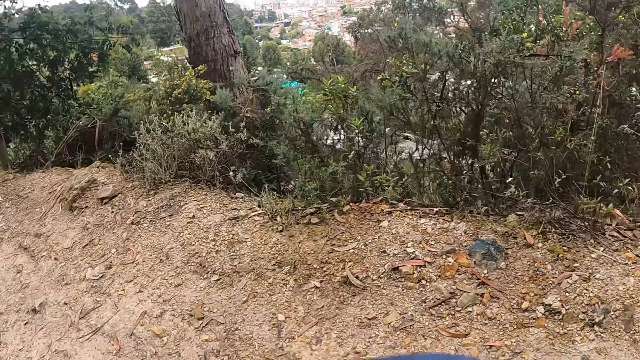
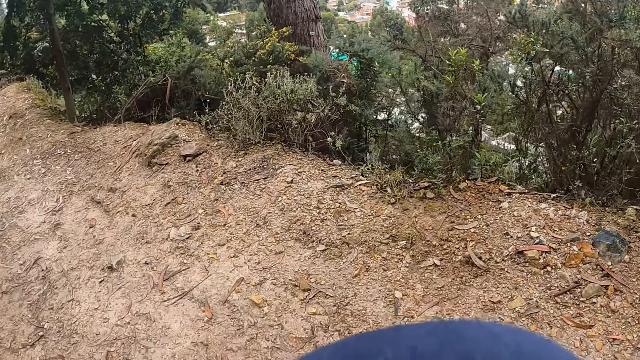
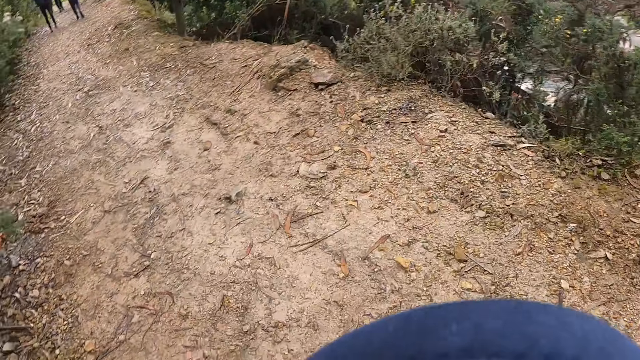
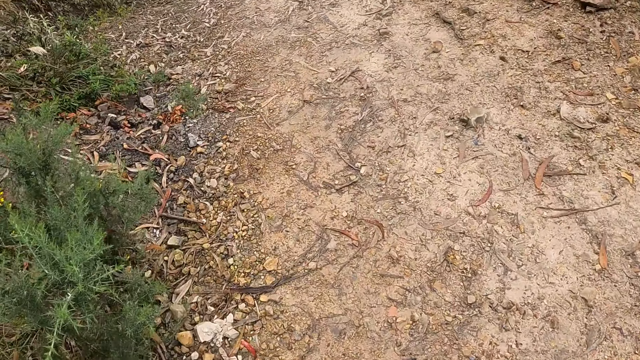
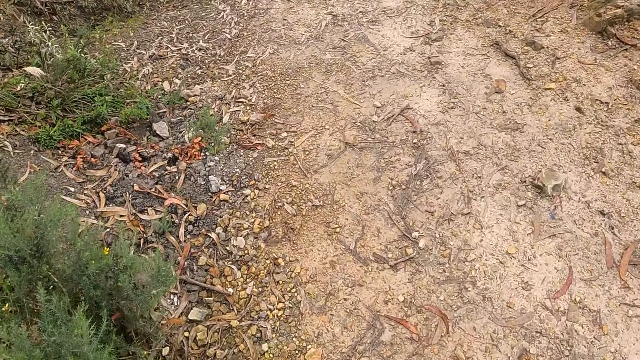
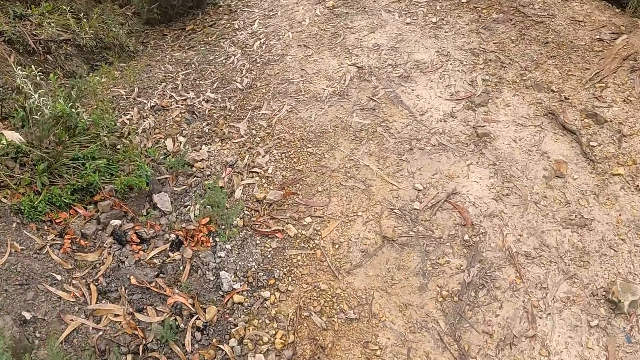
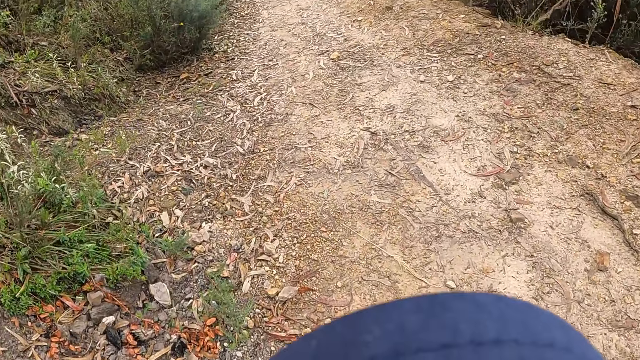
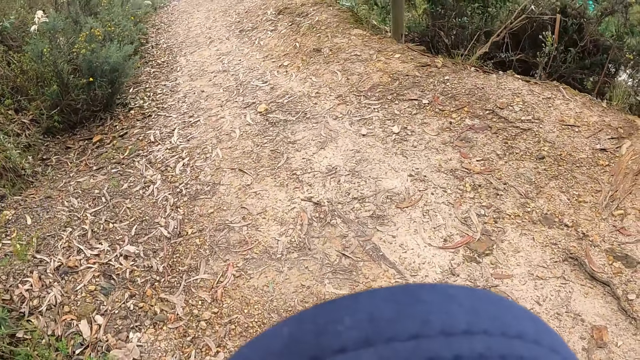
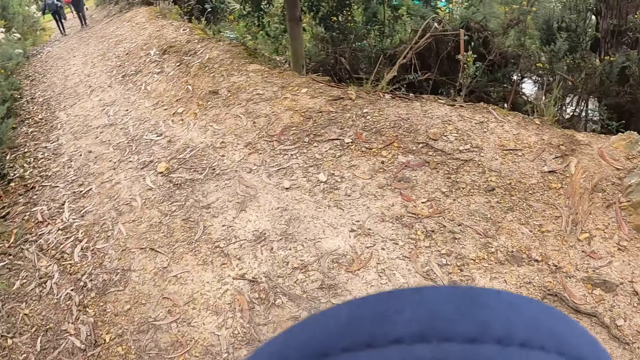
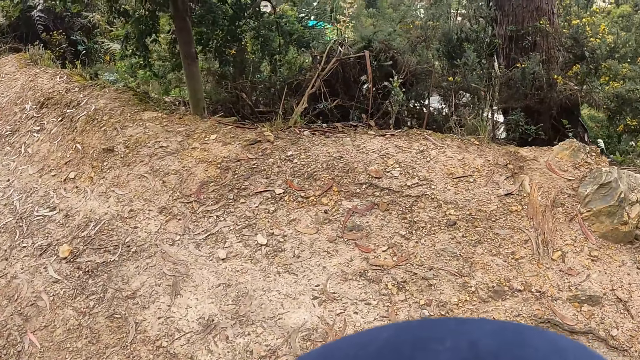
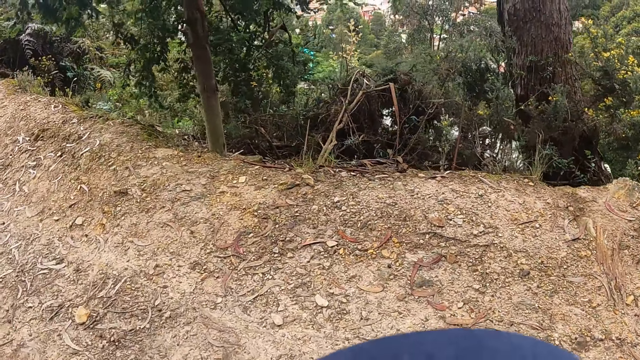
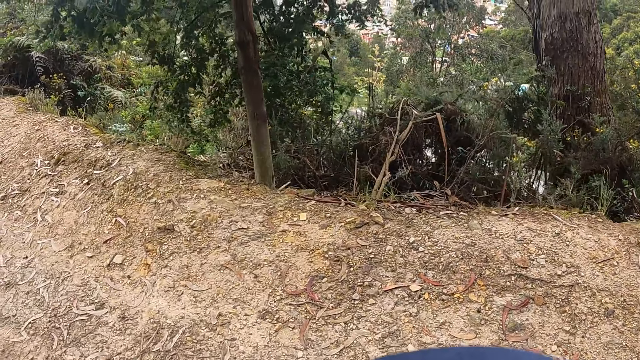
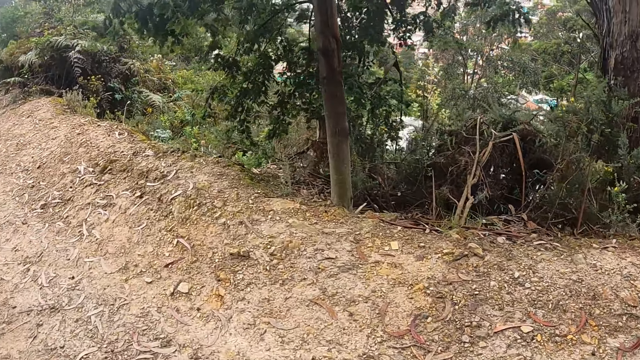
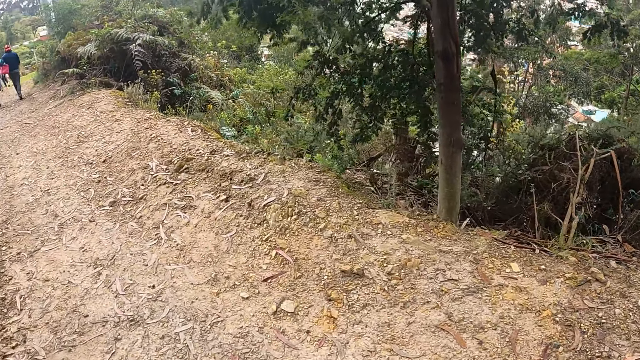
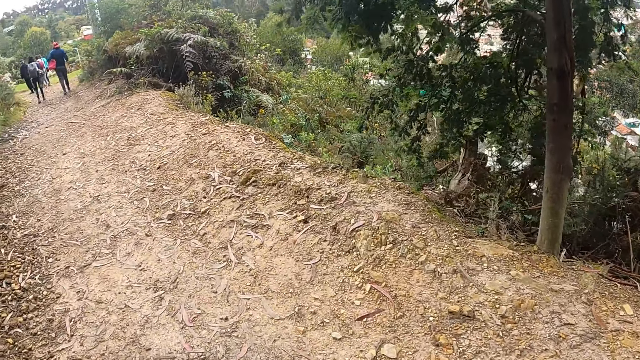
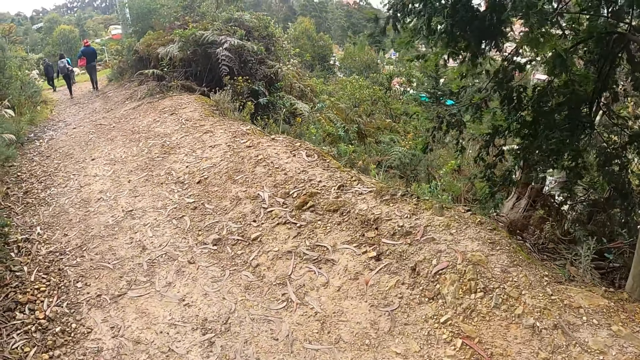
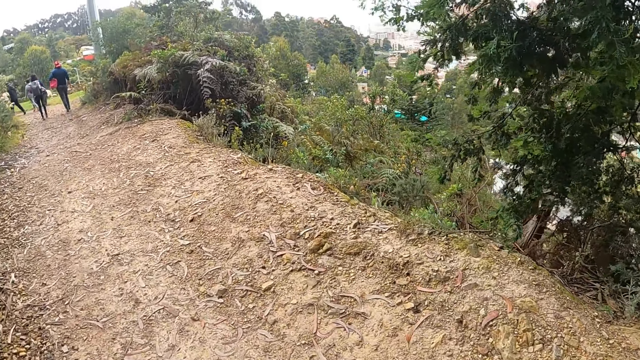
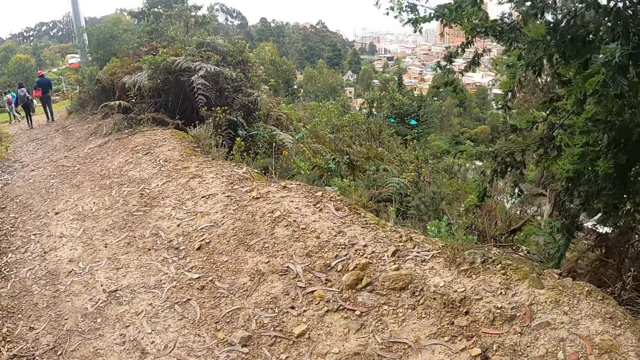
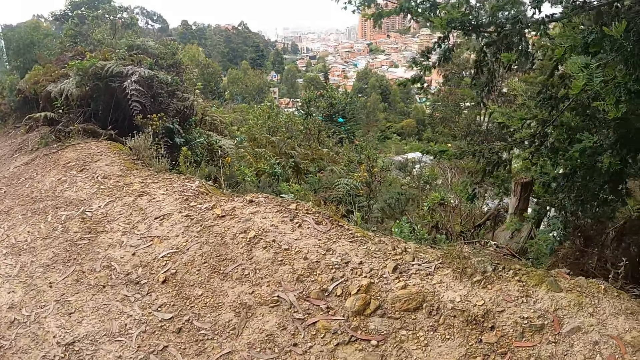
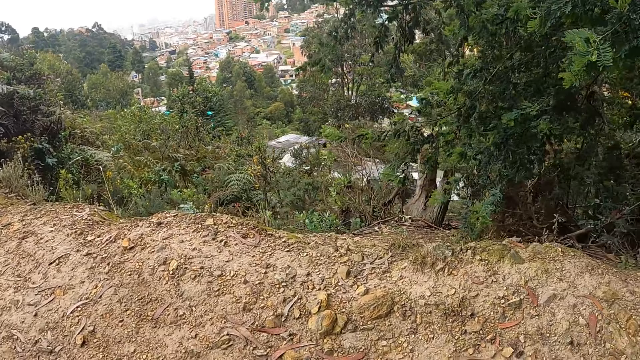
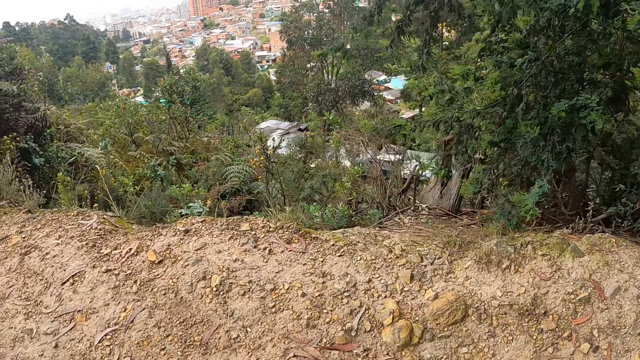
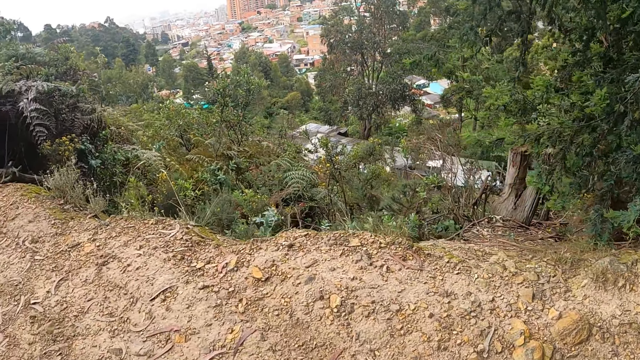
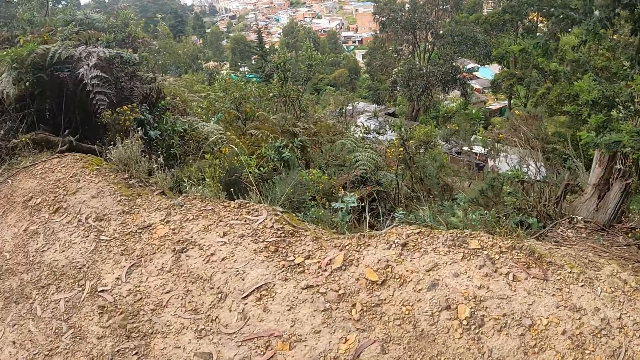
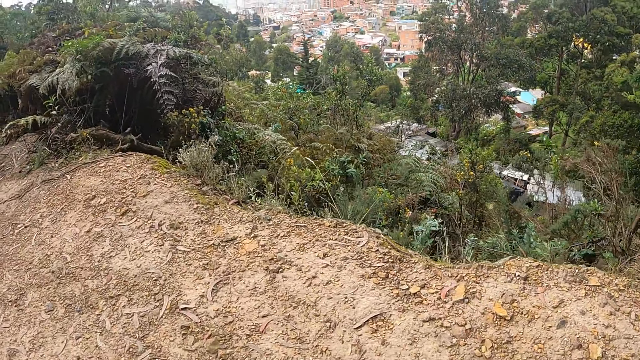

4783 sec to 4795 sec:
The camera wearer walks. A woman walks.

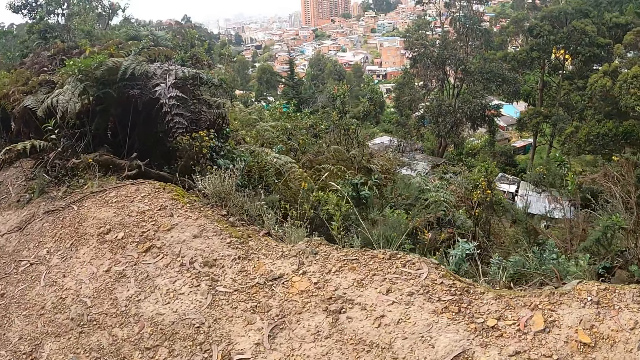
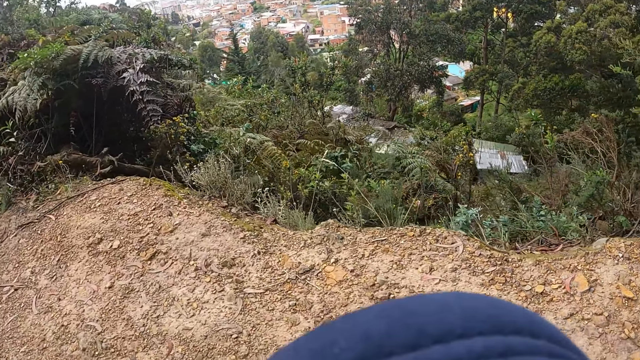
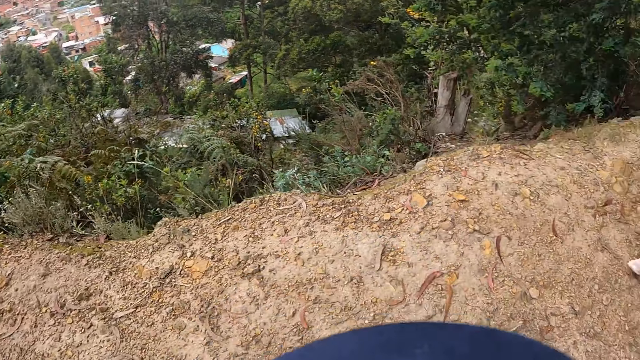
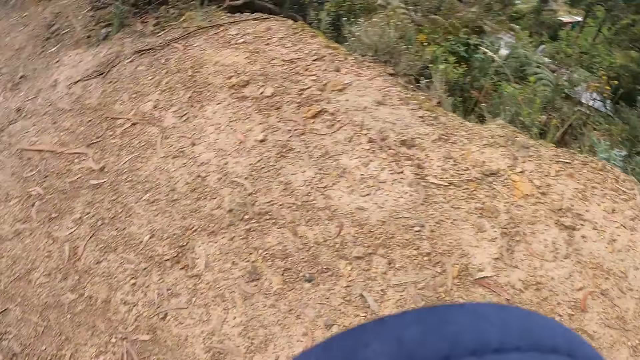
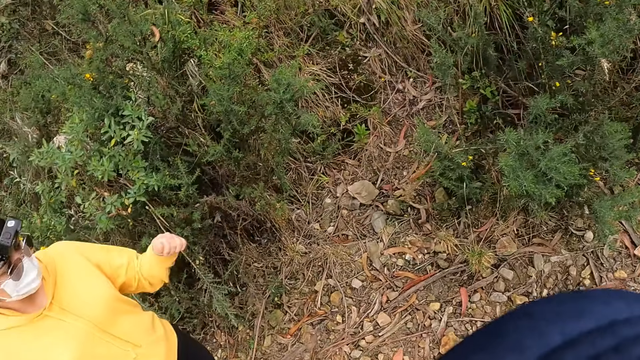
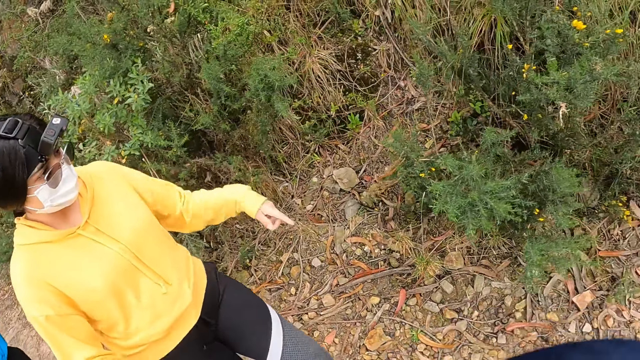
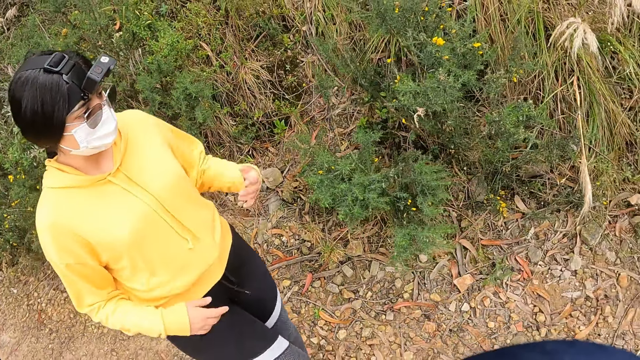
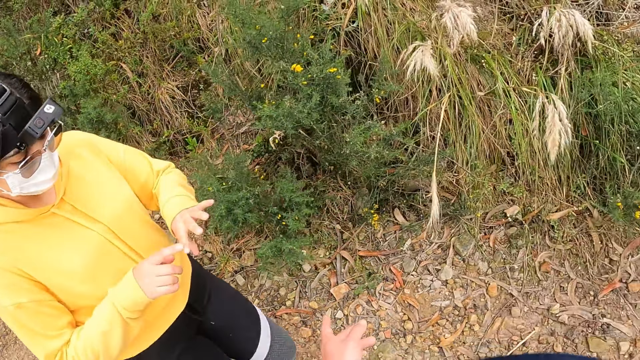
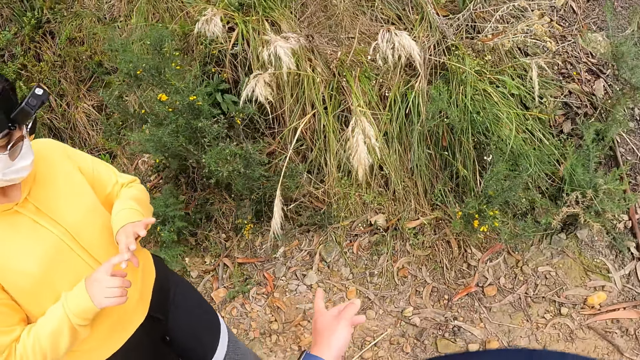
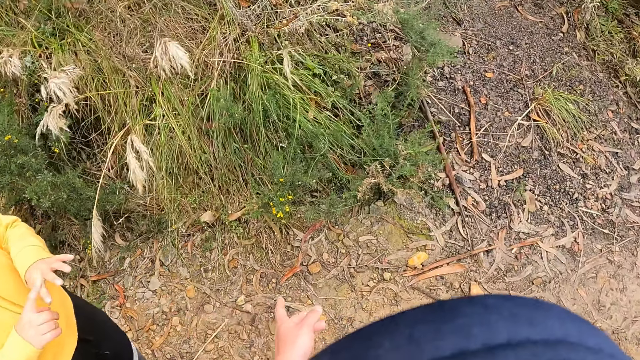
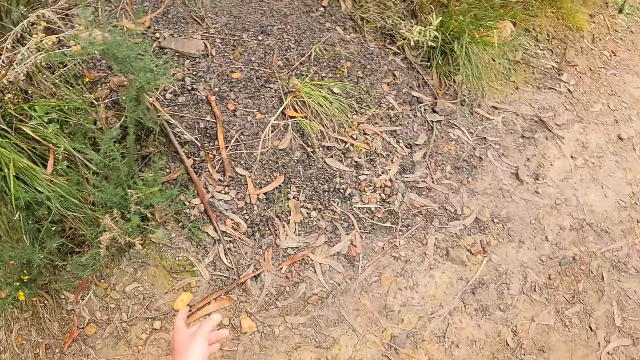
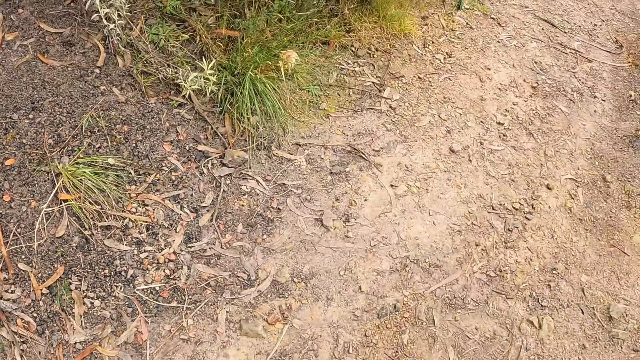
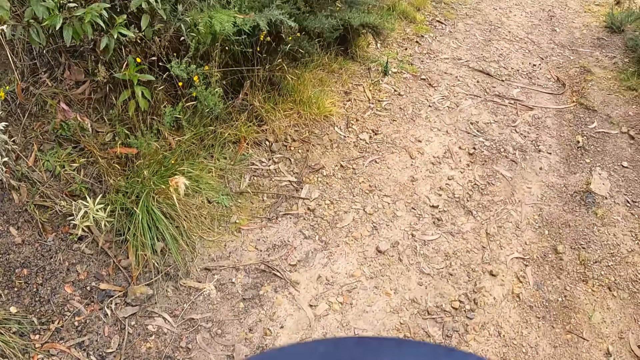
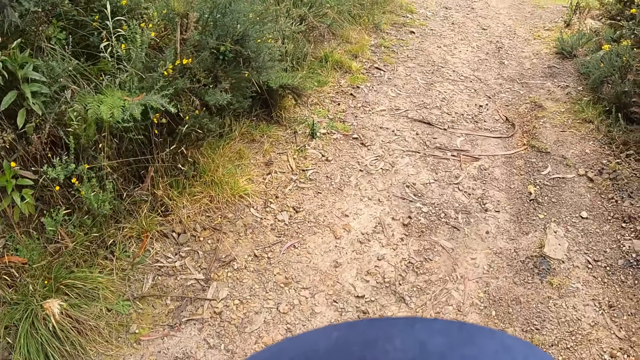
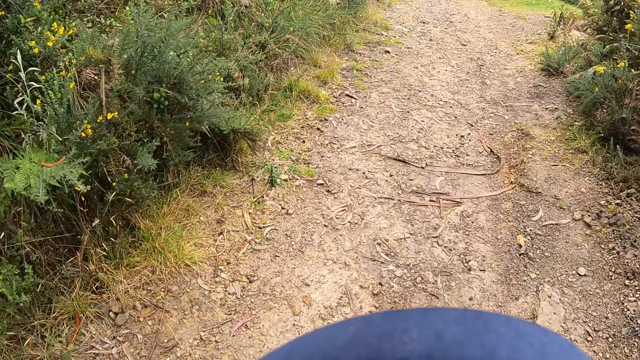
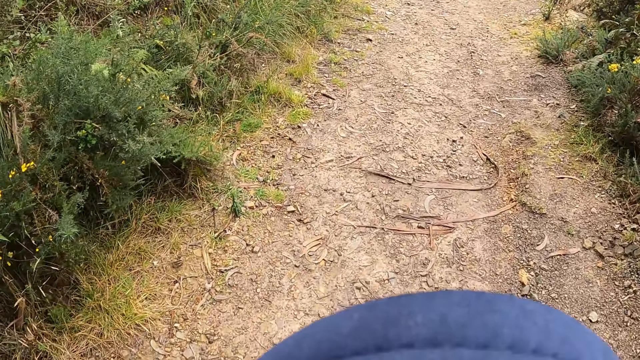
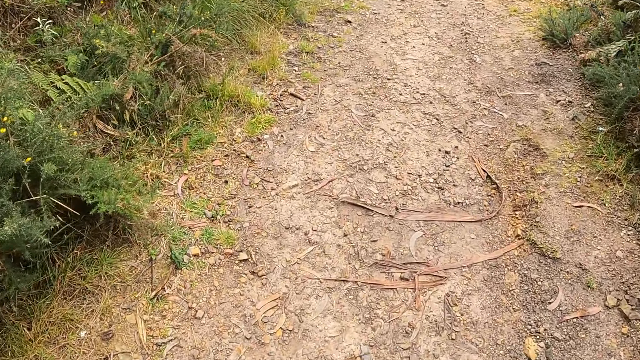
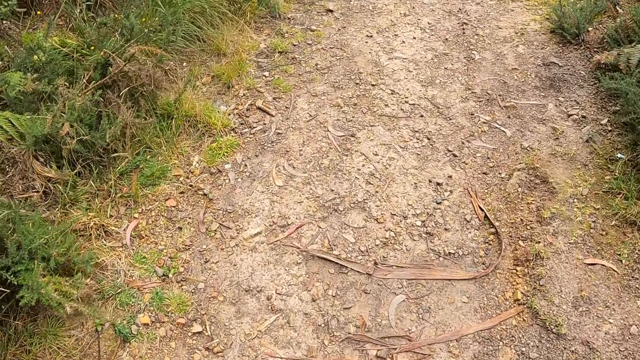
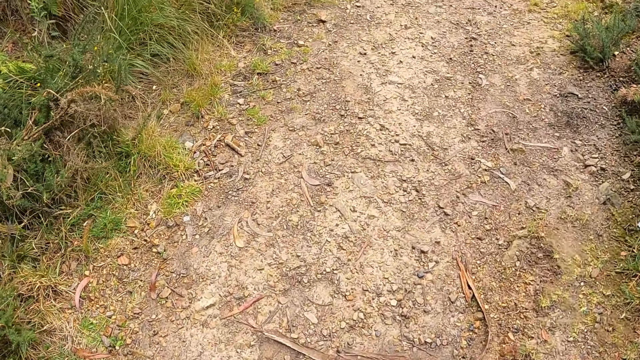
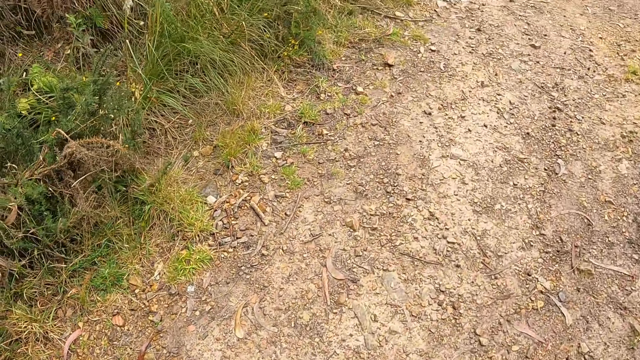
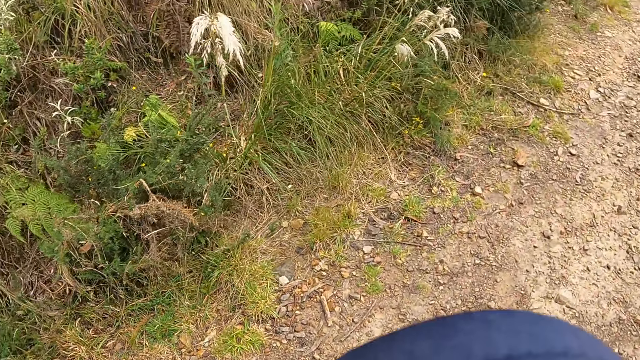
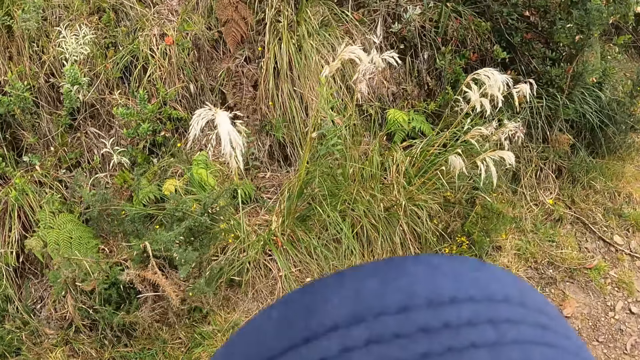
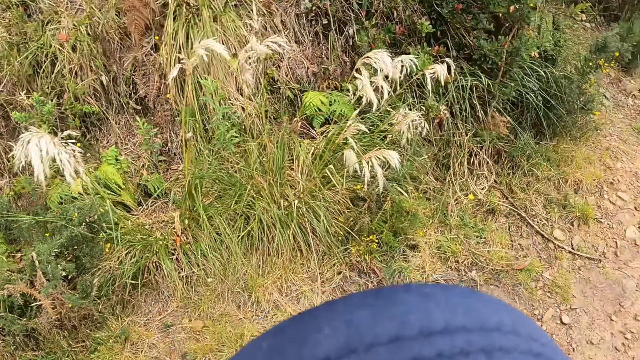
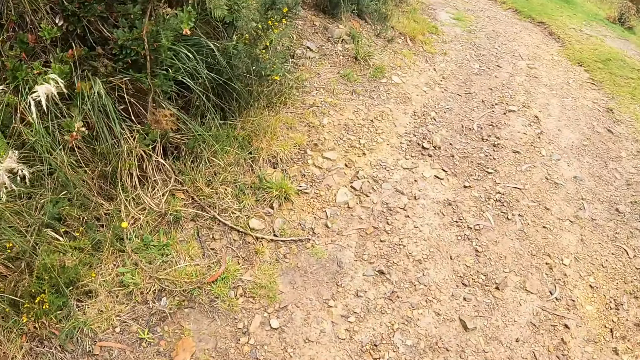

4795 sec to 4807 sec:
The camera wearer converses with a woman. The woman moves the hand. The camera wearer points. They walk down the hill alongside the group of people.
